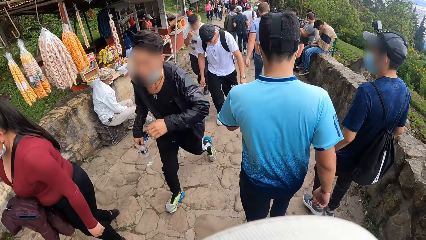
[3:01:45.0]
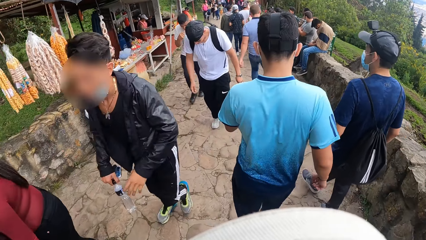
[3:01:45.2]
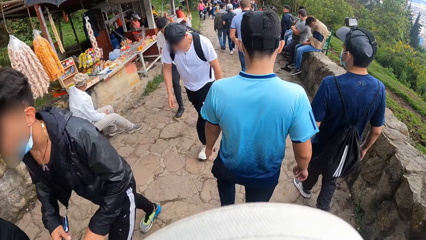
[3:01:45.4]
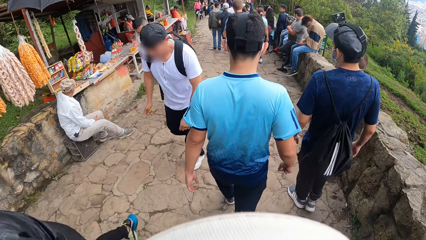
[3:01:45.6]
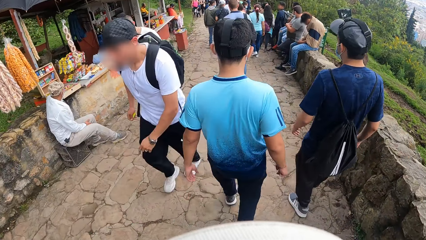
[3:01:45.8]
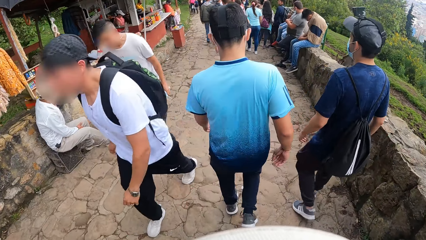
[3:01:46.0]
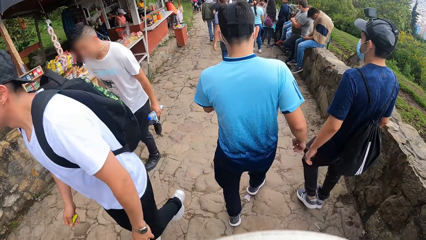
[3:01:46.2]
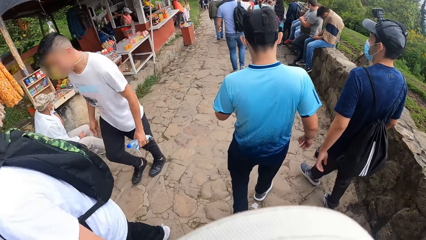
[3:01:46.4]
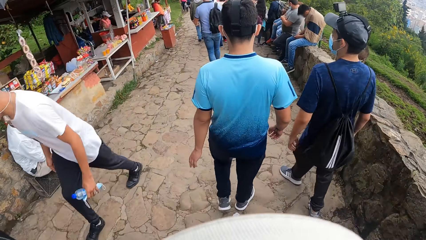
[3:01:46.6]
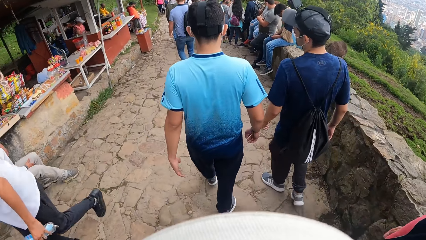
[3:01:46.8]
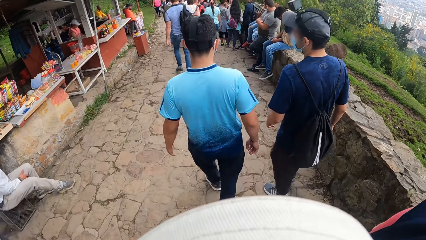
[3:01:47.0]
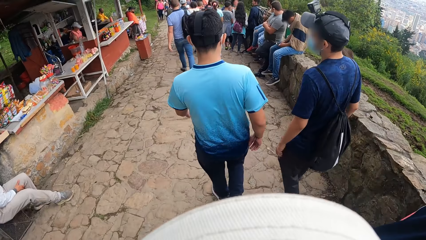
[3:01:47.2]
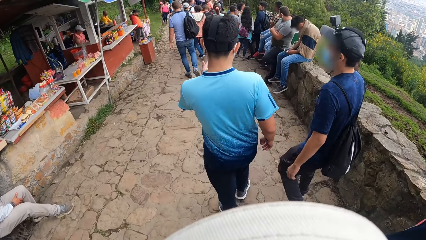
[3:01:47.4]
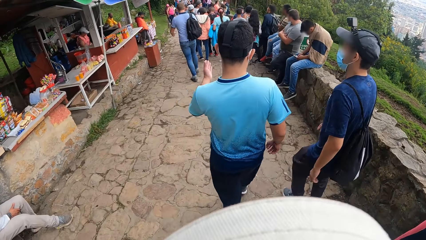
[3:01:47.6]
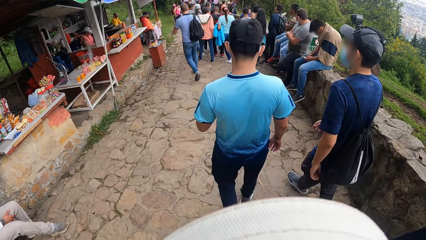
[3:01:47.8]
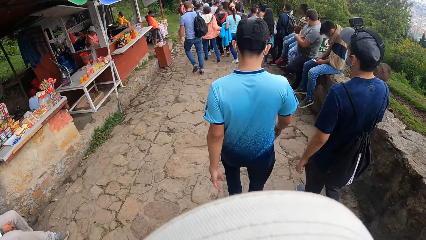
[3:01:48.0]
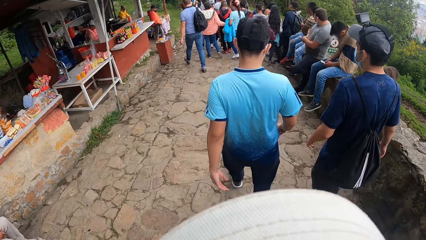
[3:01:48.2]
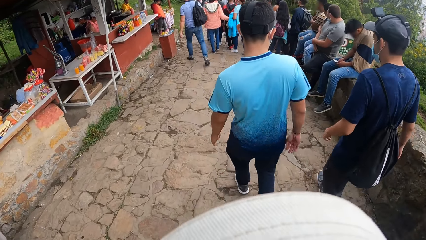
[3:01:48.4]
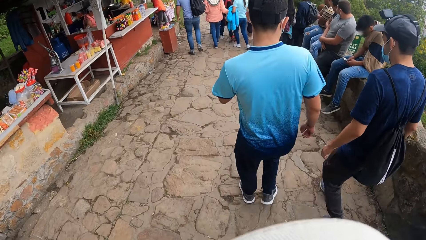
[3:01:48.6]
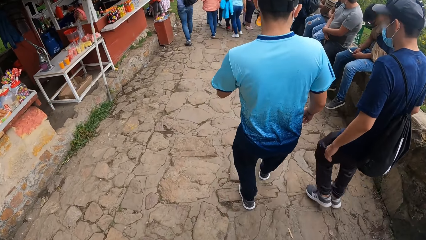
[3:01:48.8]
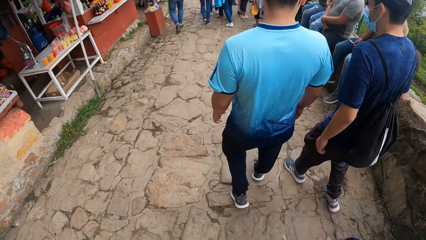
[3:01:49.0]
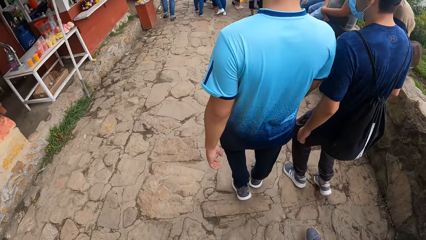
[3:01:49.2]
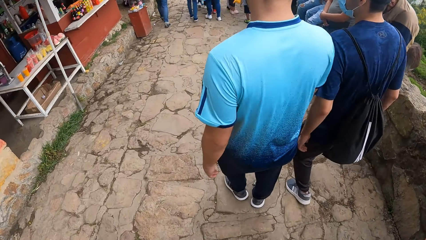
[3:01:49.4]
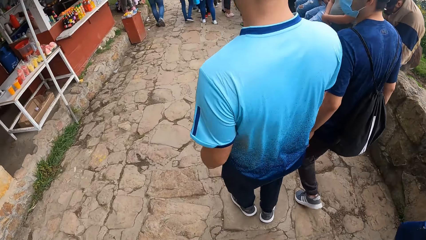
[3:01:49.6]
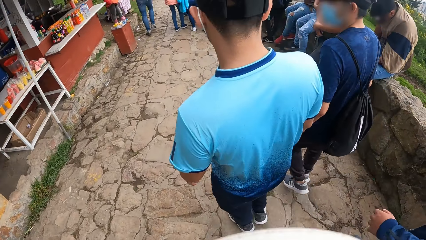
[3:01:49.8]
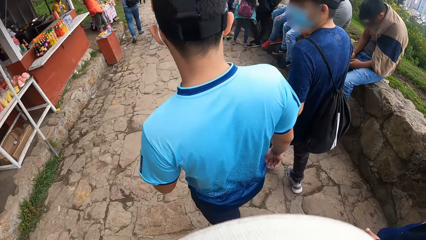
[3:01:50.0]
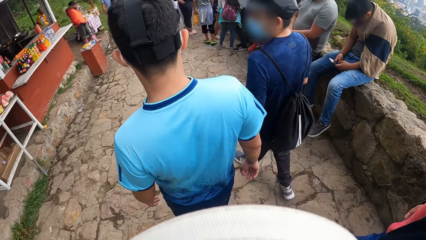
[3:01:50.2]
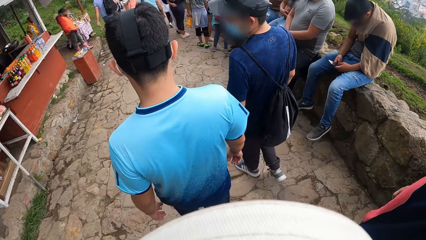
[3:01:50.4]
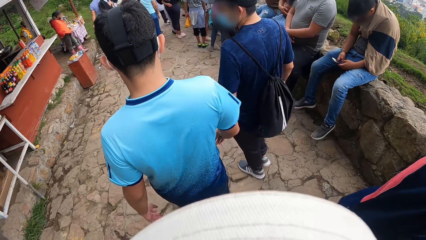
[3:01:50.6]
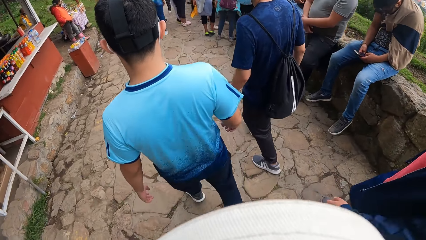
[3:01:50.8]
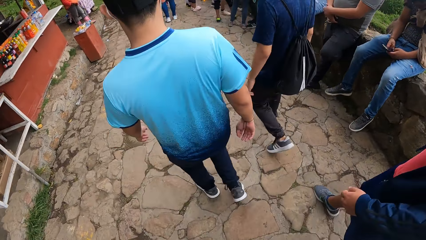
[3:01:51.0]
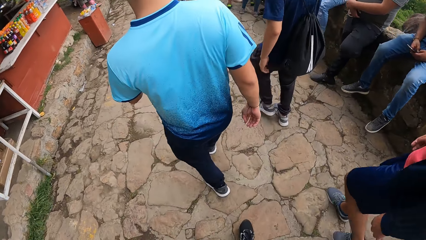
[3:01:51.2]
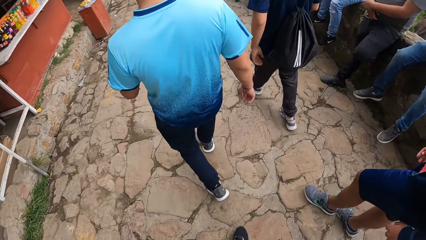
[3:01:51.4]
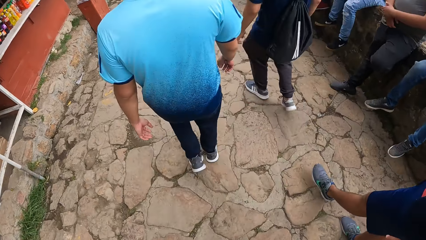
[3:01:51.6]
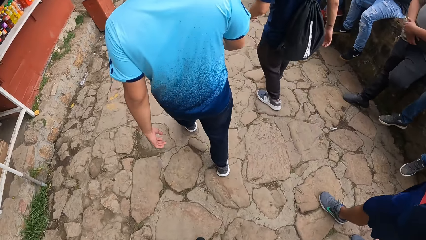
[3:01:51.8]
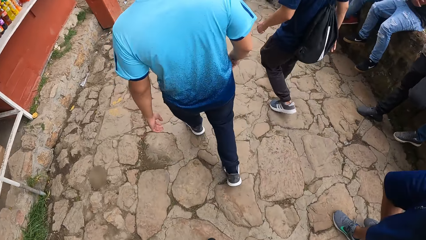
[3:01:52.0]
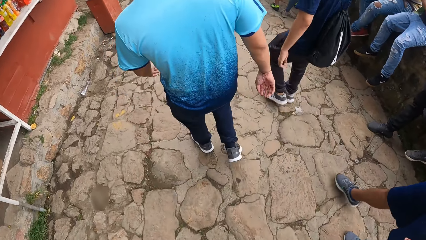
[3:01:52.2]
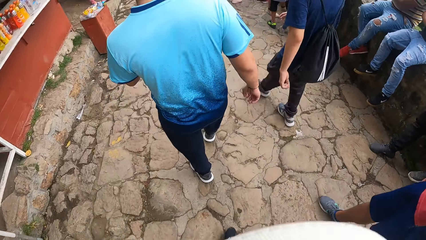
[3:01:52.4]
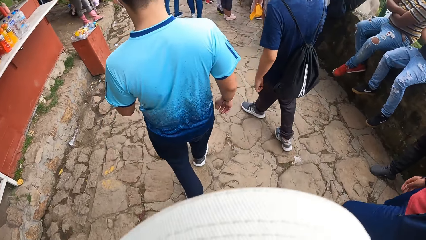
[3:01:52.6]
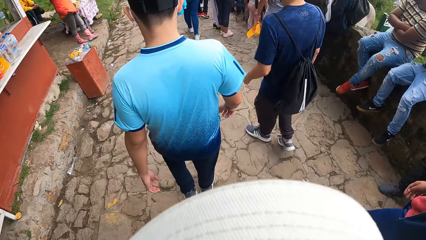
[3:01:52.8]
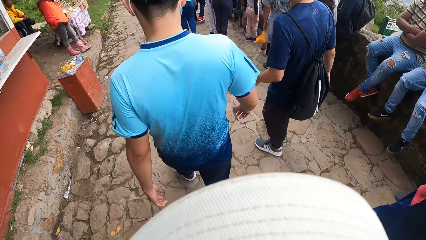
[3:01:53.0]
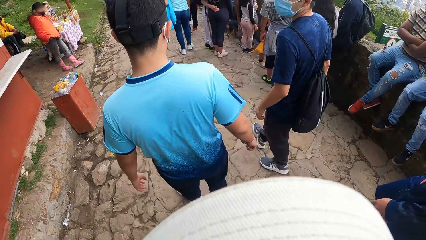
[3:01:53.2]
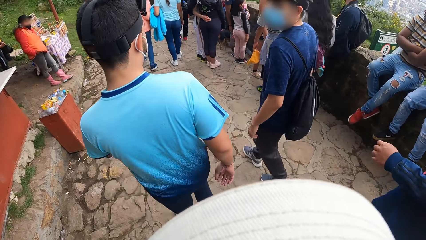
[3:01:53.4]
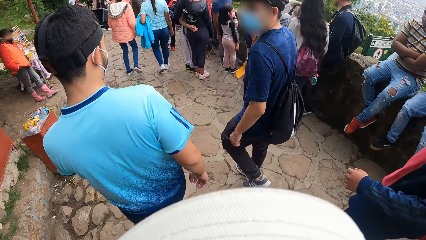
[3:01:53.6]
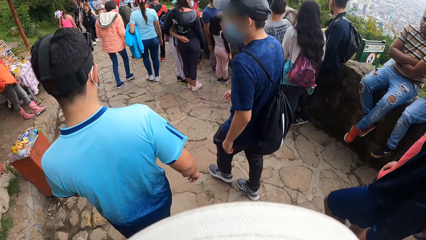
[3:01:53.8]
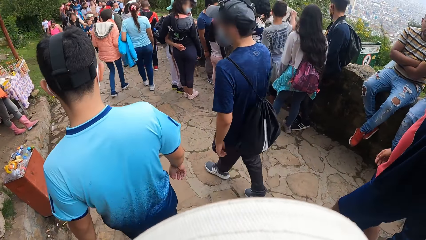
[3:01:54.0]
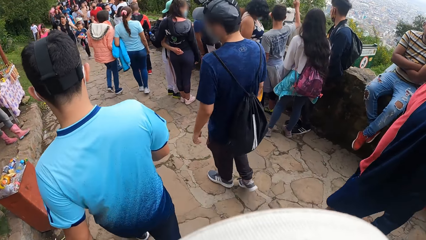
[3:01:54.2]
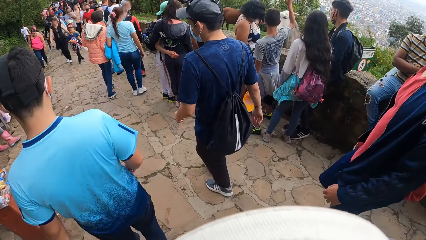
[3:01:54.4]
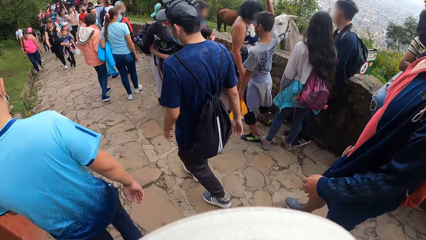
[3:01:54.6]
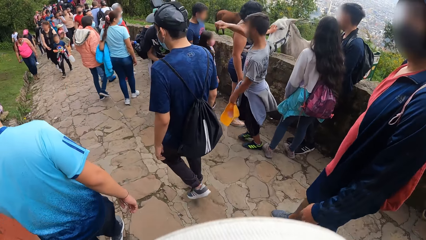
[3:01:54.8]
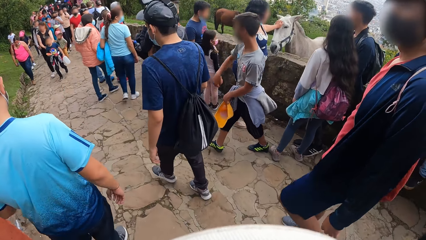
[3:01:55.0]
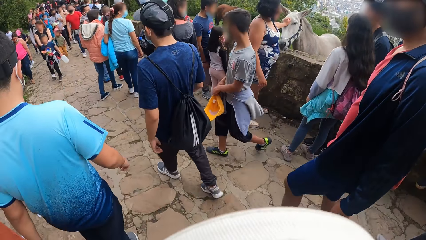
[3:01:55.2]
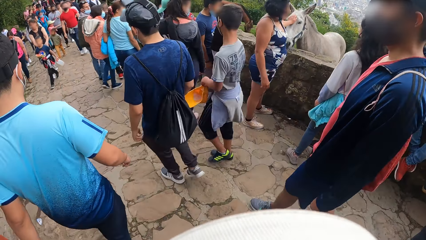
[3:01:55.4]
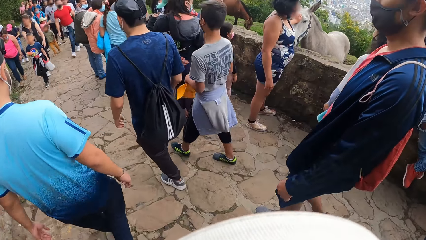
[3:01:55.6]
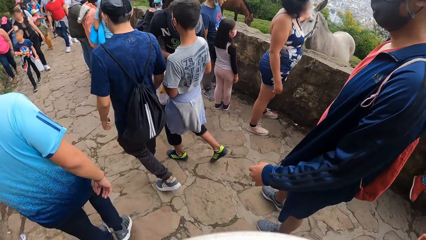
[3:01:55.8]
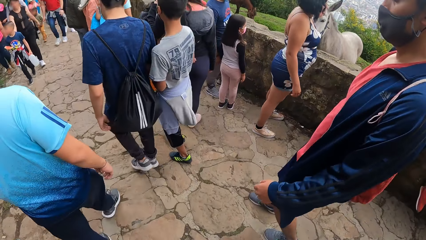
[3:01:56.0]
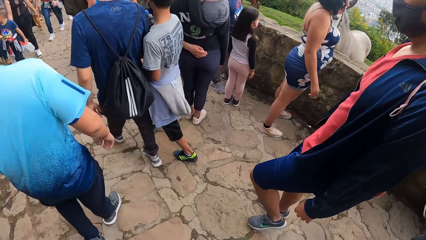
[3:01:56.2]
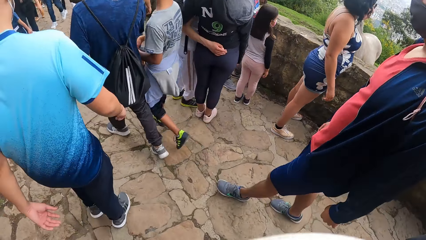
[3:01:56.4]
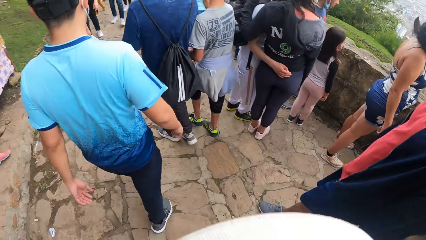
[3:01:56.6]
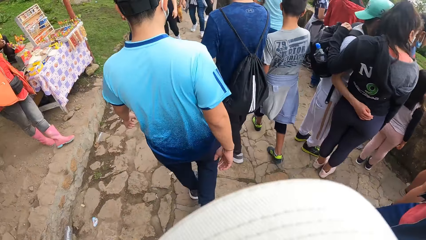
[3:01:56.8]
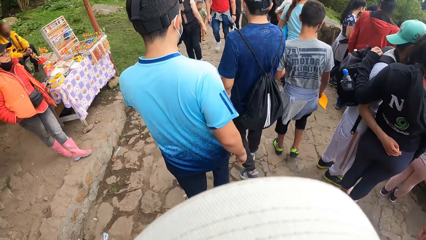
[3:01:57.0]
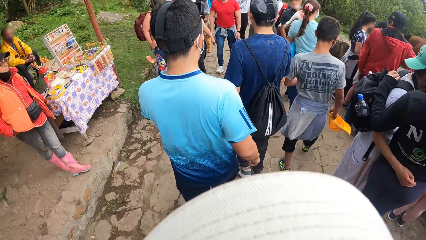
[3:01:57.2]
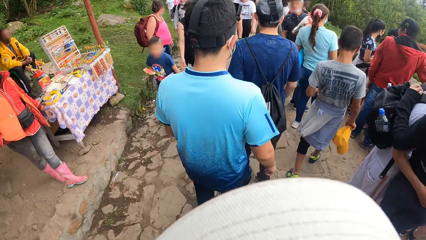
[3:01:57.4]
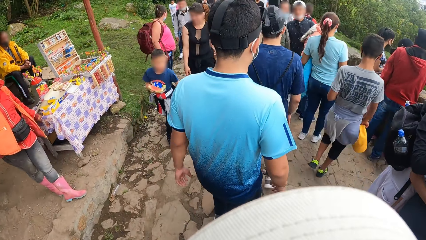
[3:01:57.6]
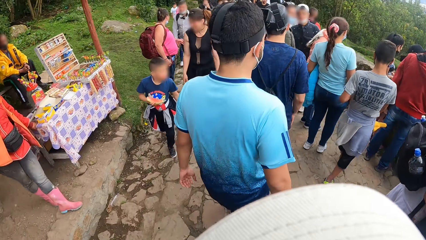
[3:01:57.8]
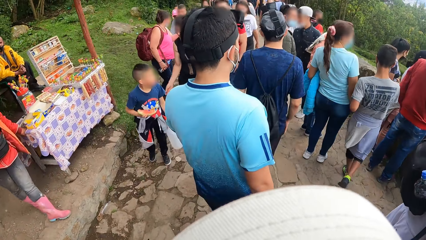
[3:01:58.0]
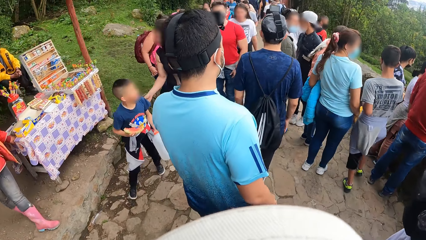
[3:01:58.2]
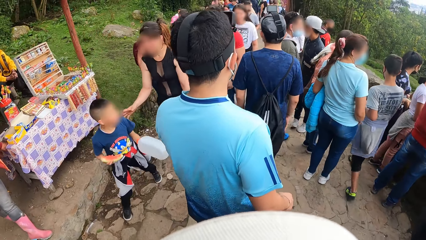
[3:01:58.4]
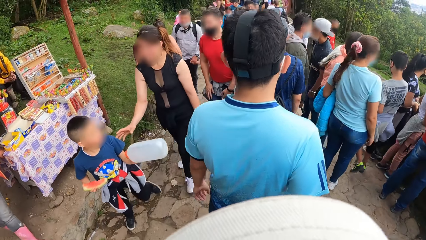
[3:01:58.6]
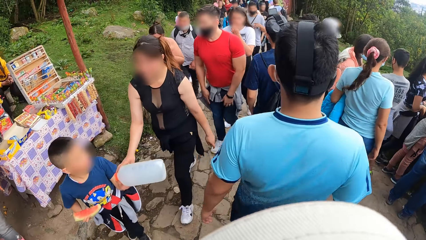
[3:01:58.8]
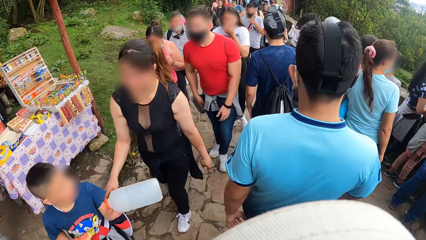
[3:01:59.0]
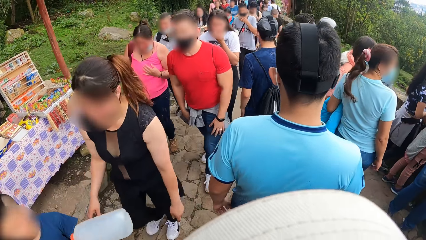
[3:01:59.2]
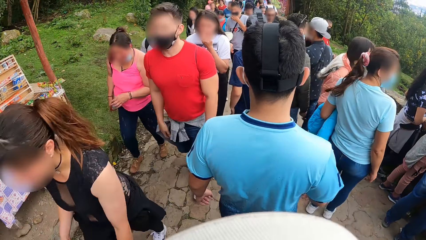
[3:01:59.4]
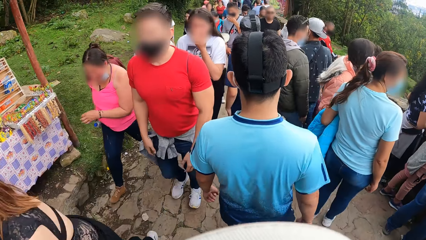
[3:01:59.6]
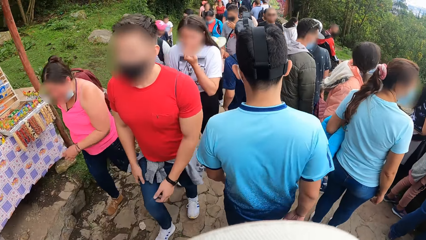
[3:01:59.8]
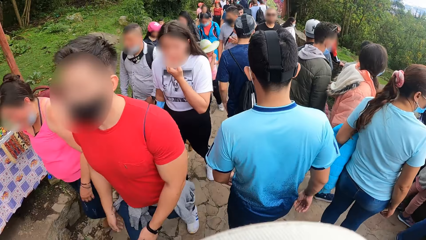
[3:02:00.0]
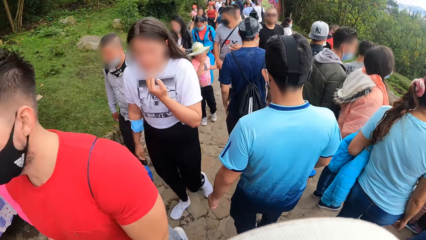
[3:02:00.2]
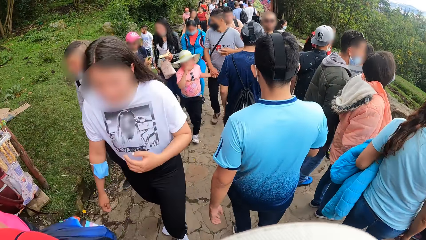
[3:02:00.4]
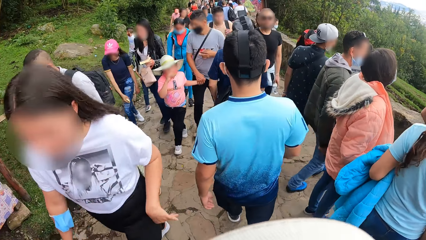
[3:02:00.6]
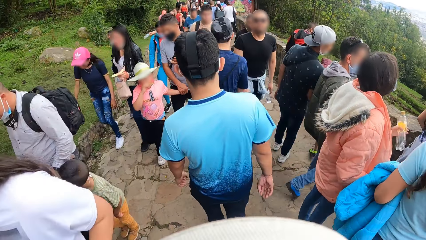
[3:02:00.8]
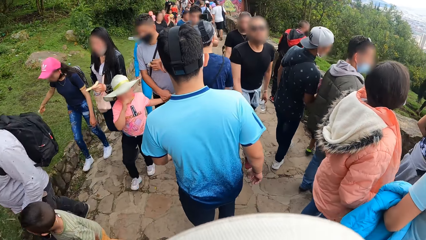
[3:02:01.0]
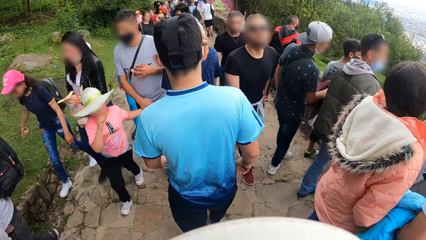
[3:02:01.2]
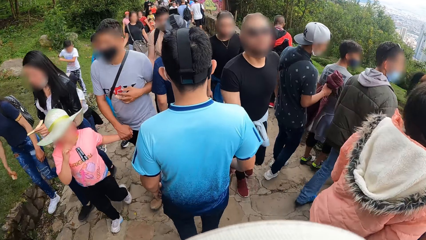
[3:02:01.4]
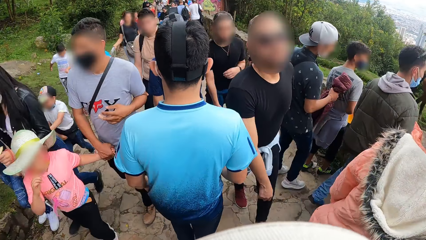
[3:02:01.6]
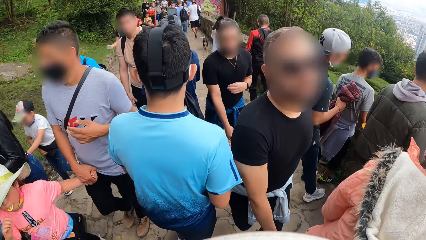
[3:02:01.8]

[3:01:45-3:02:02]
A person converses with another person. The other person hikes down the mountain. The first person hikes down the mountain.
